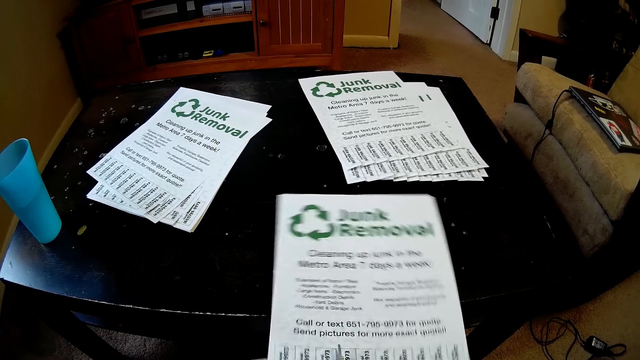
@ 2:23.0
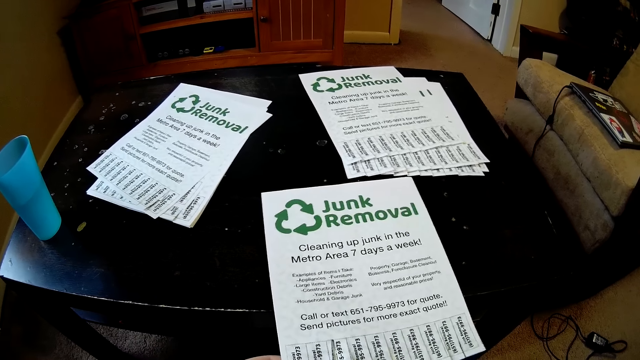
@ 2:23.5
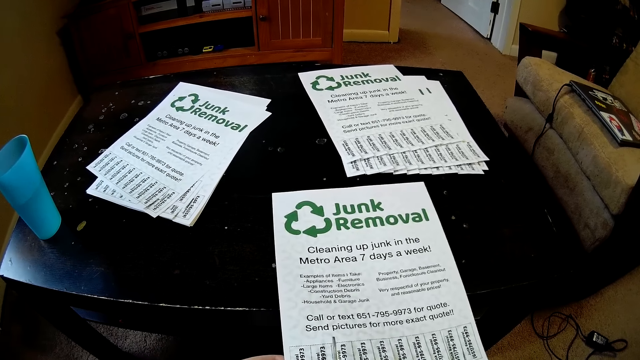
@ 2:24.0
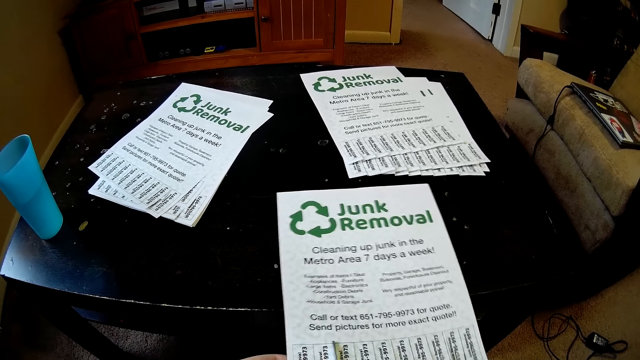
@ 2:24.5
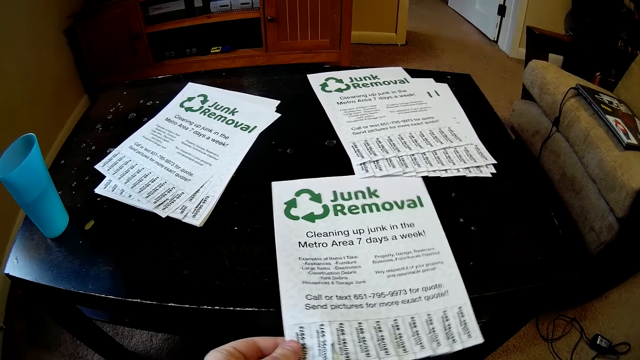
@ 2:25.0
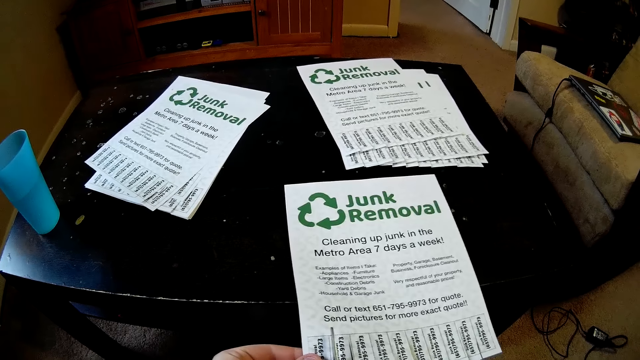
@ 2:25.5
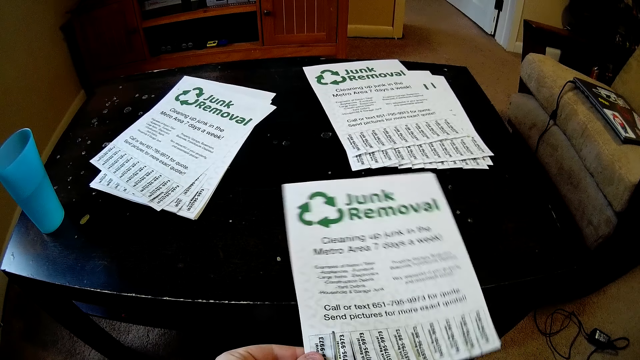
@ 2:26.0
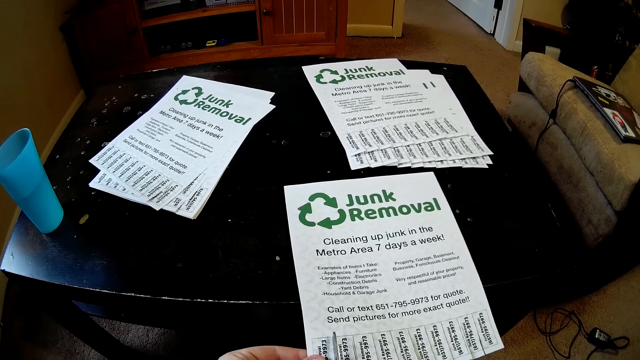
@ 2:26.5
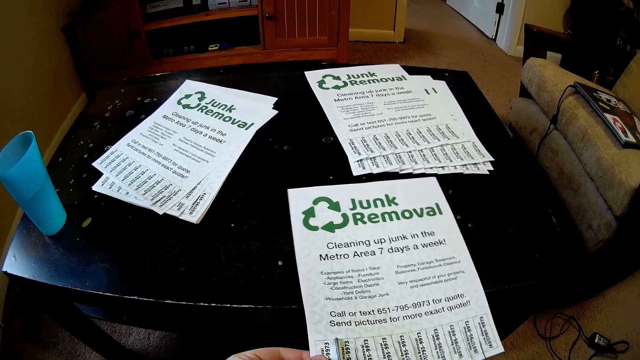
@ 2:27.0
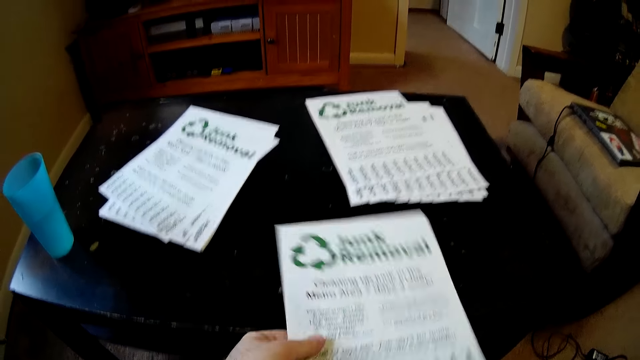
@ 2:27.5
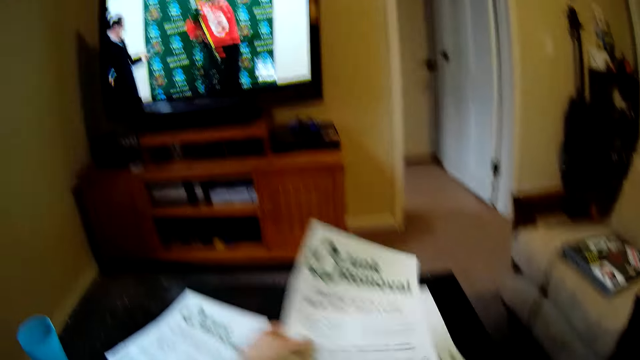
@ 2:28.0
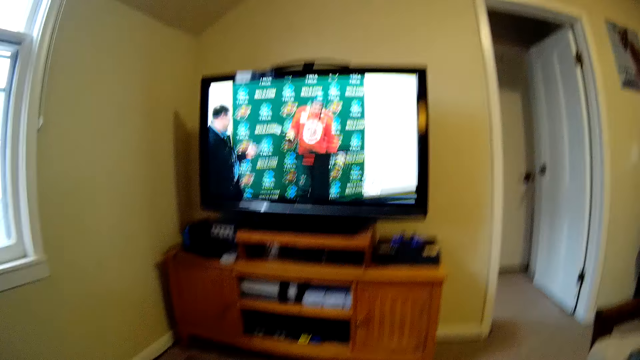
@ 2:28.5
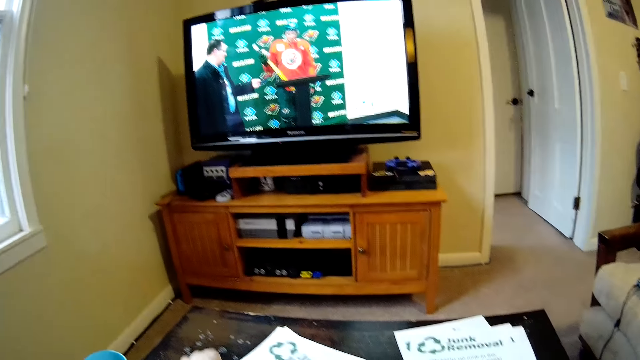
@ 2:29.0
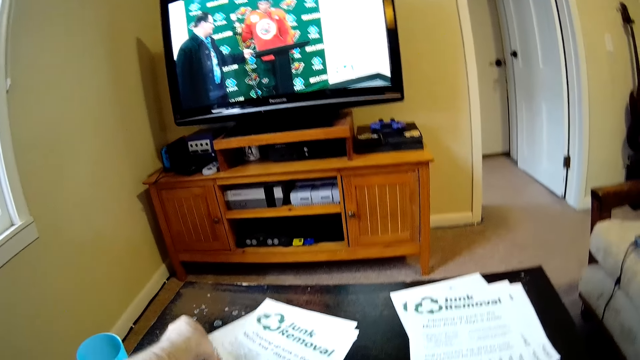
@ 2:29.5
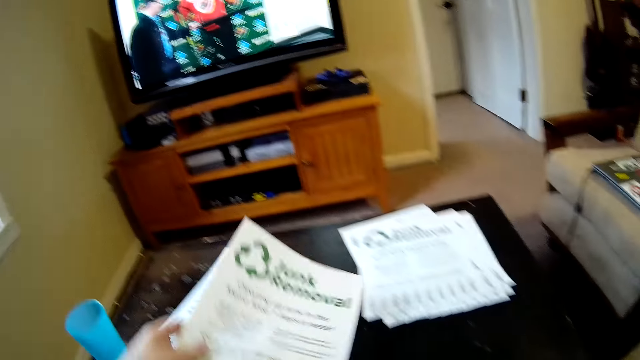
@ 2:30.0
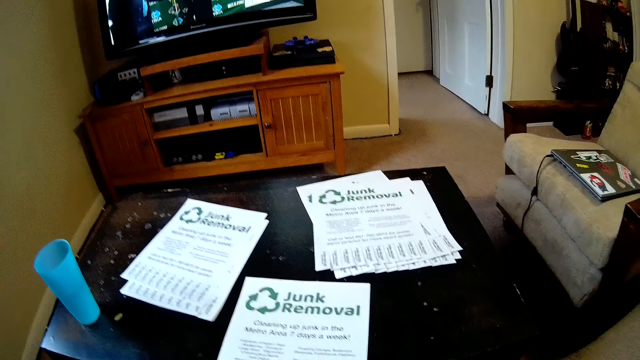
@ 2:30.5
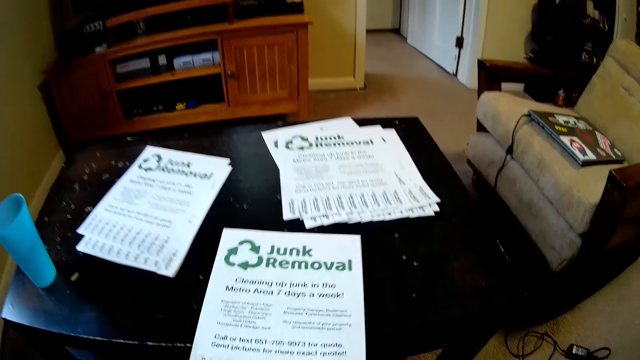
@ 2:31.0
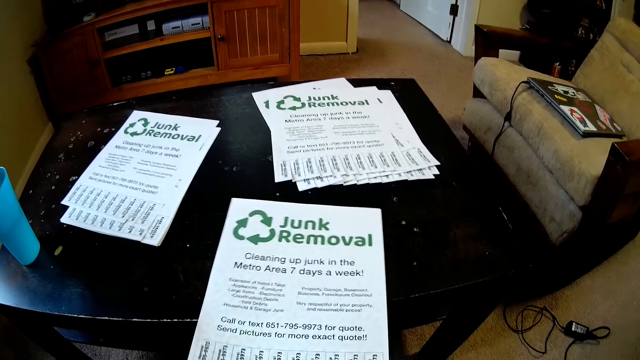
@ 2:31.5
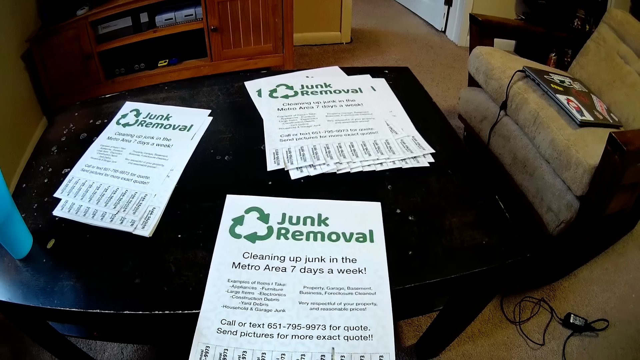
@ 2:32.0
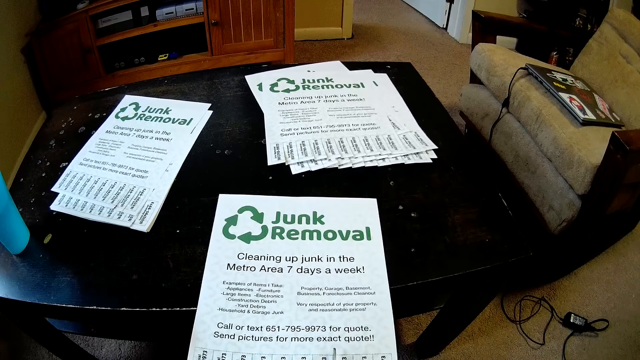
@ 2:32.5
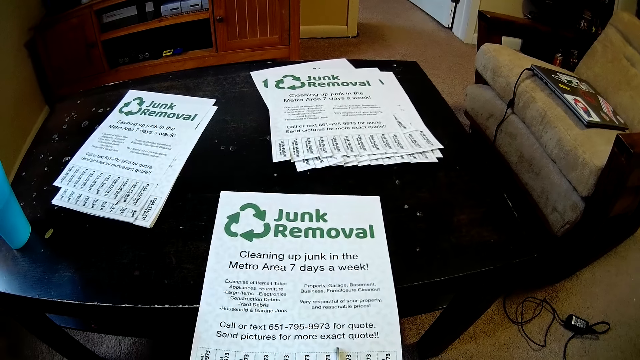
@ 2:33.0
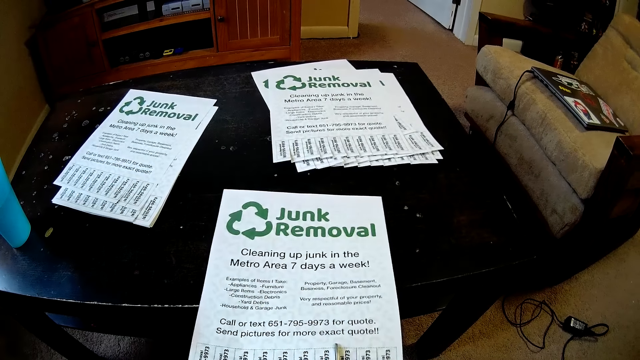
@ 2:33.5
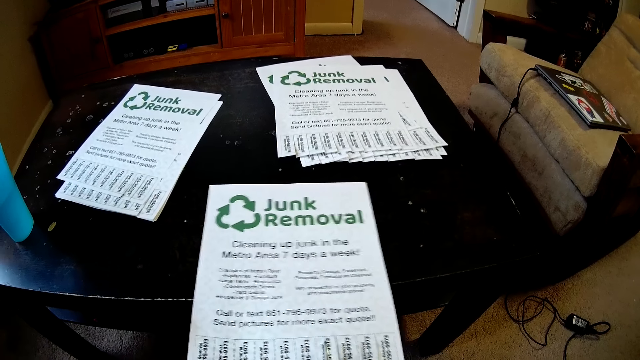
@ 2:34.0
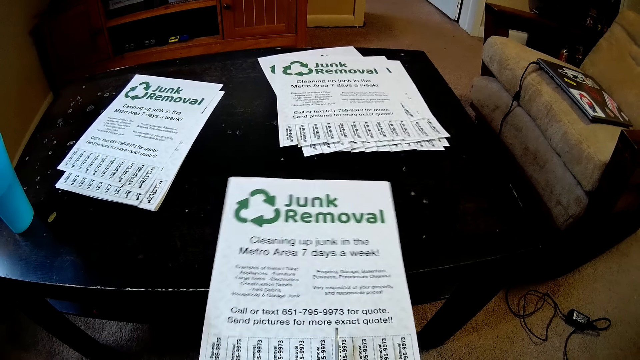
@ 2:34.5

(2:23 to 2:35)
The camera wearer places a paper on top of another. They pick a paper from the others. They place the paper on a table. They move the paper on the table. They cut the paper with a pair of scissors.

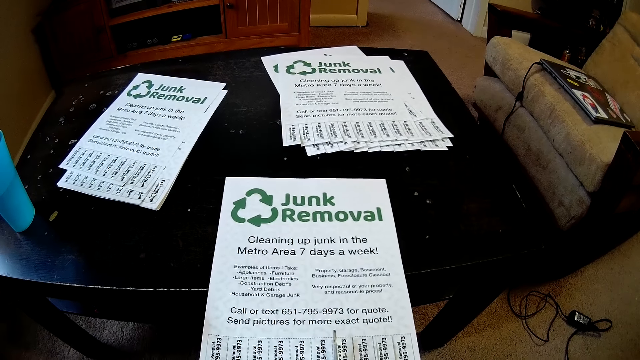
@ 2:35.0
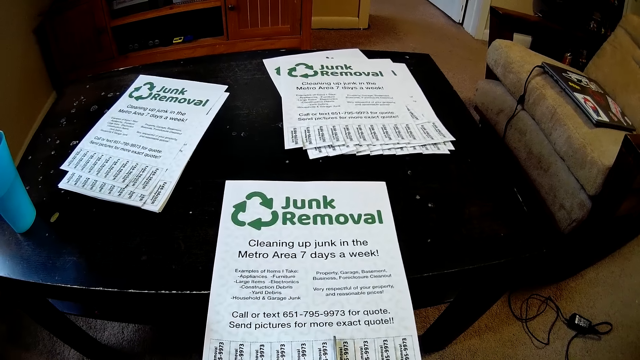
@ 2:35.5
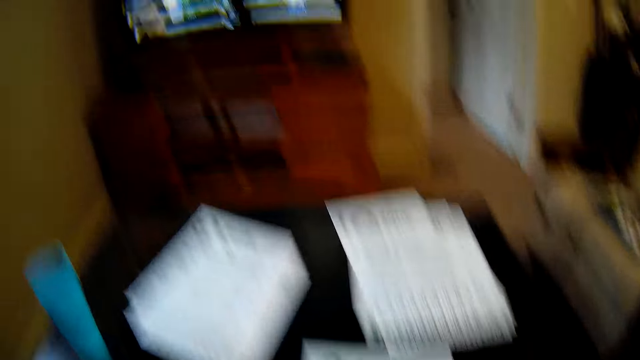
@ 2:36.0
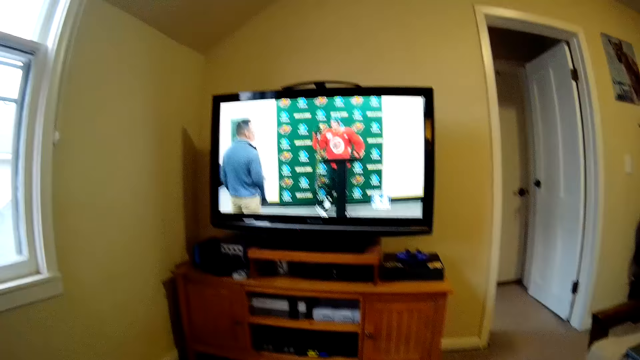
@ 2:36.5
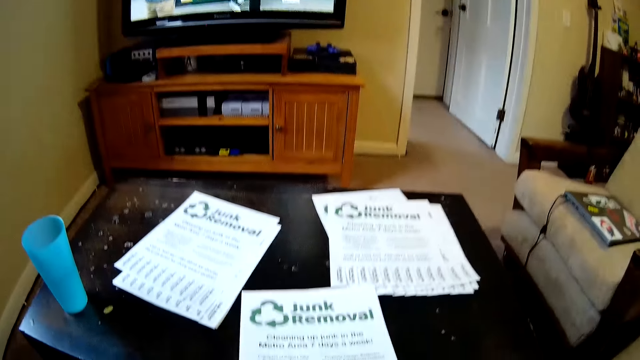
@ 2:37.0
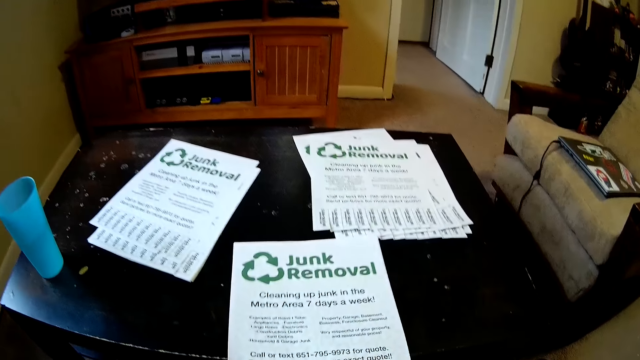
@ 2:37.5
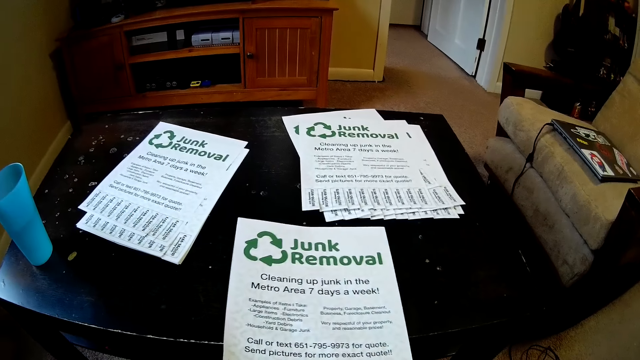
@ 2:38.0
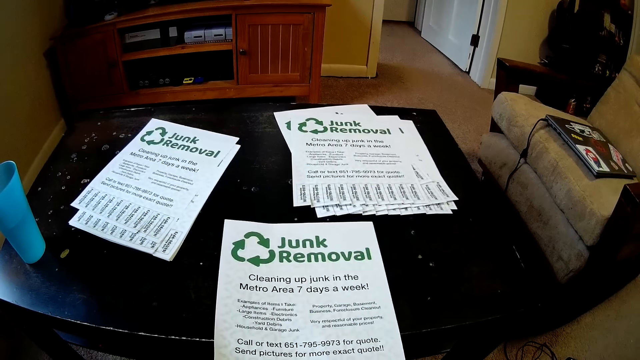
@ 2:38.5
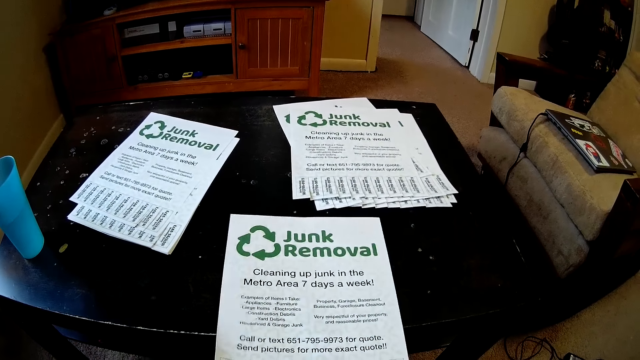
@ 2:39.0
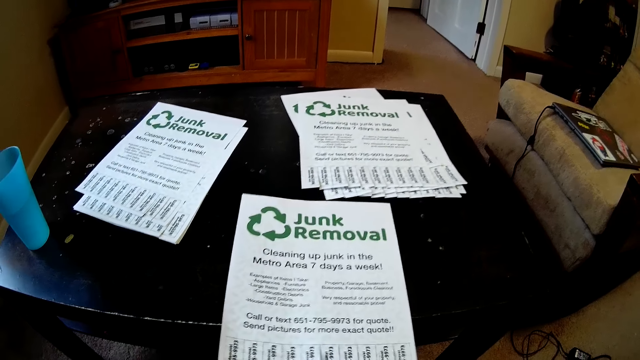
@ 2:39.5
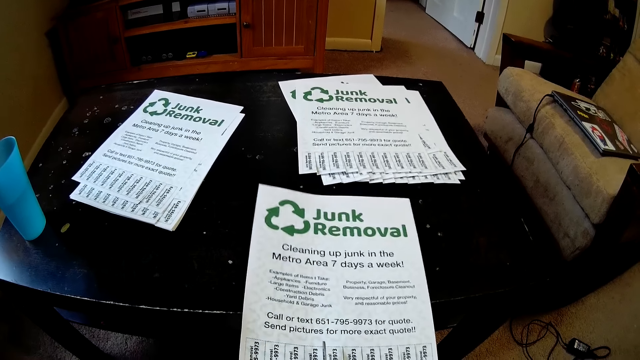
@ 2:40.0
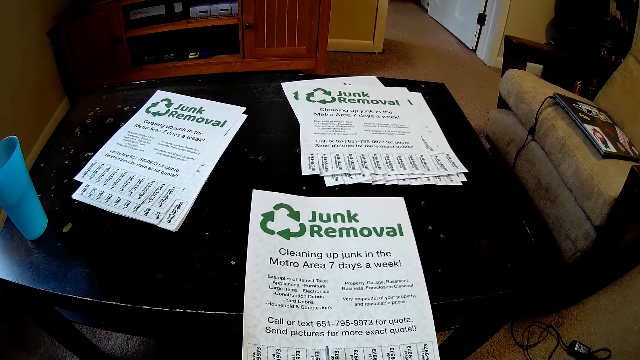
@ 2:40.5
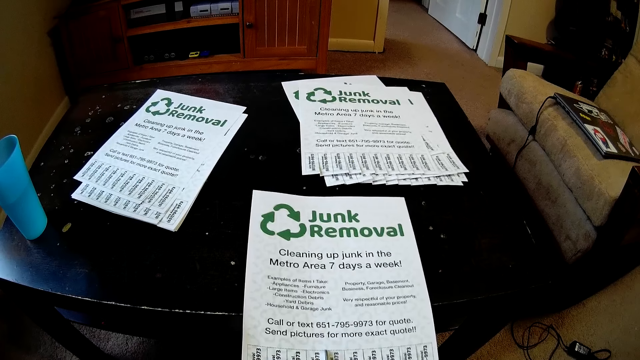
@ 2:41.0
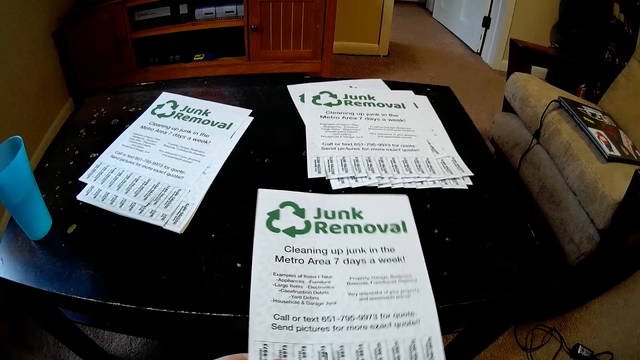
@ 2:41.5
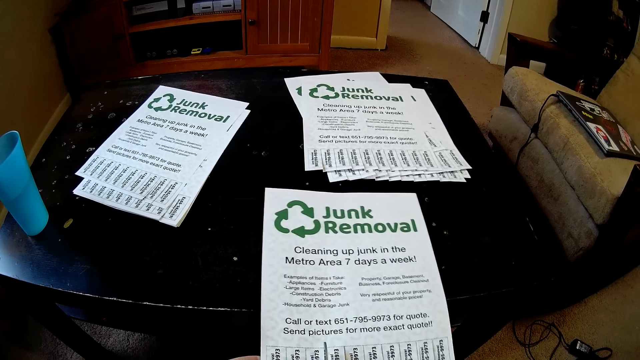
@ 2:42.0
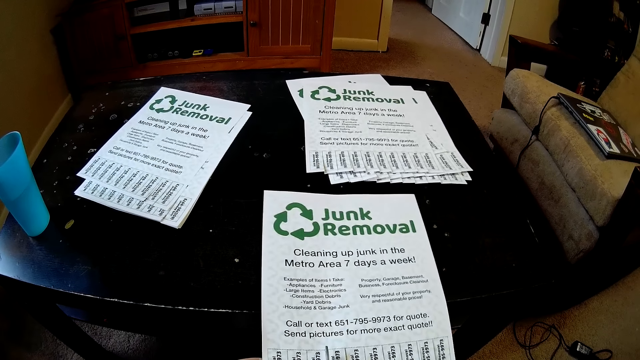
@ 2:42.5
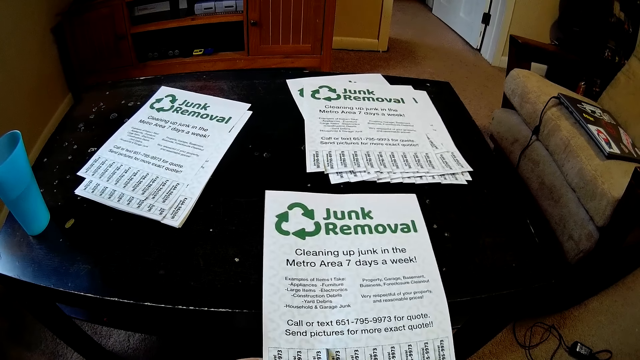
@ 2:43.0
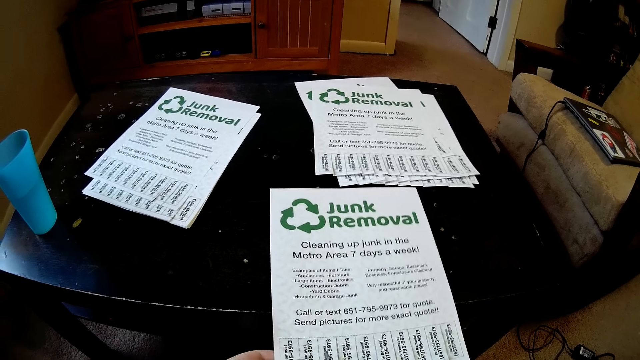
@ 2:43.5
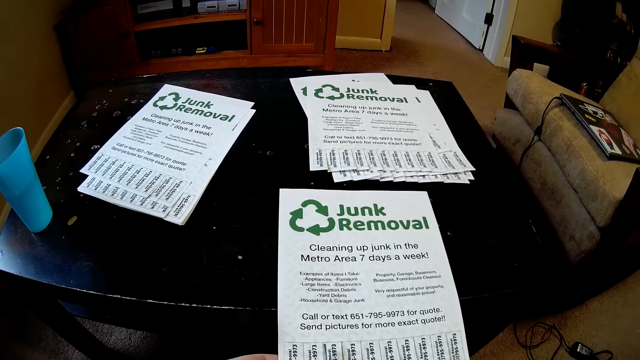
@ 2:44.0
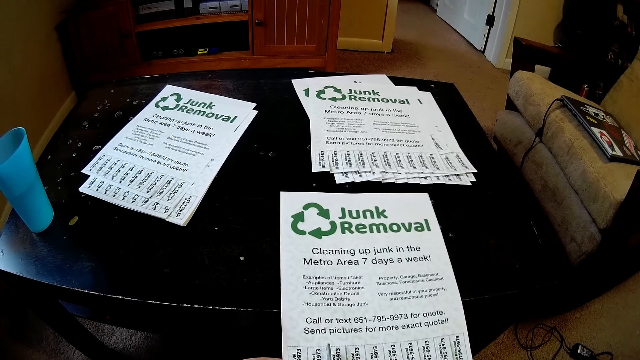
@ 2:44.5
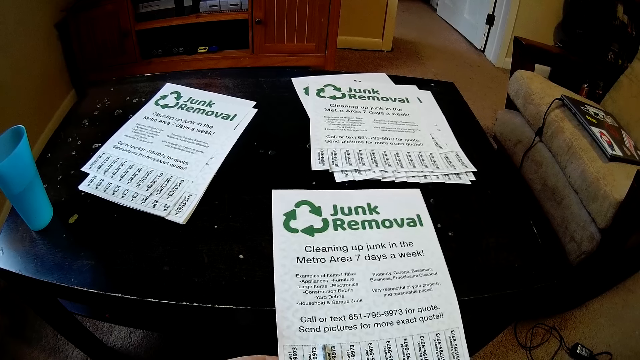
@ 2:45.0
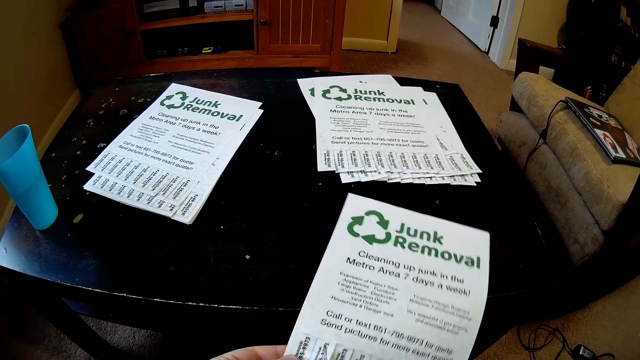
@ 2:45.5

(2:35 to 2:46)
The camera wearer looks at the television. They cut the paper with a pair of scissors.
